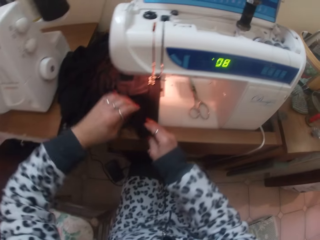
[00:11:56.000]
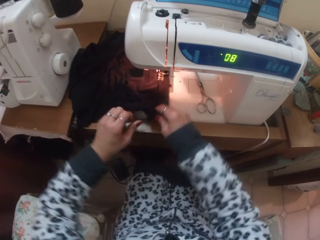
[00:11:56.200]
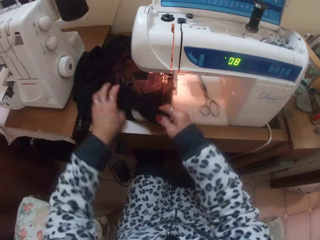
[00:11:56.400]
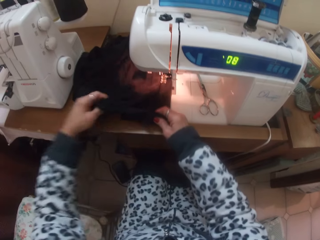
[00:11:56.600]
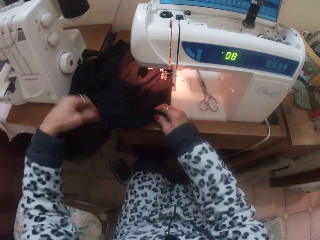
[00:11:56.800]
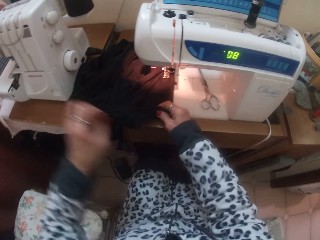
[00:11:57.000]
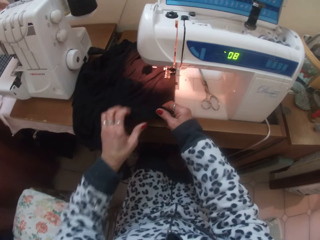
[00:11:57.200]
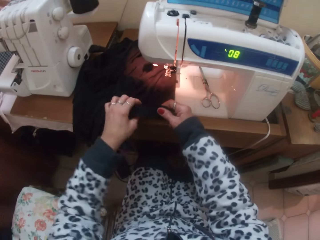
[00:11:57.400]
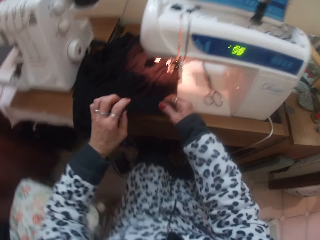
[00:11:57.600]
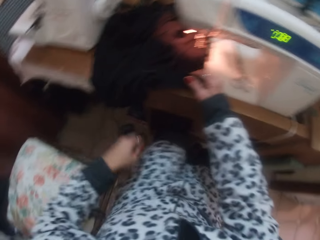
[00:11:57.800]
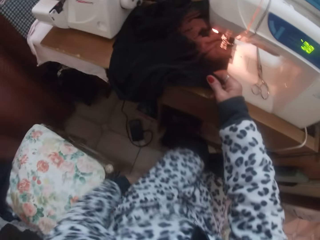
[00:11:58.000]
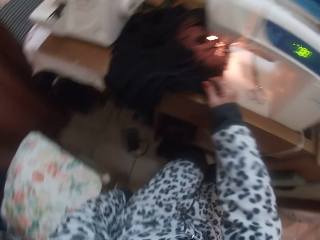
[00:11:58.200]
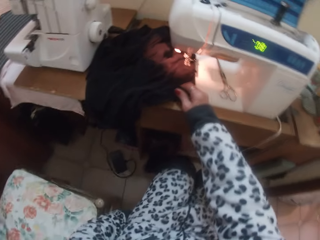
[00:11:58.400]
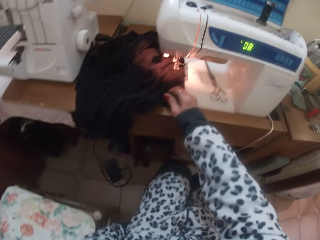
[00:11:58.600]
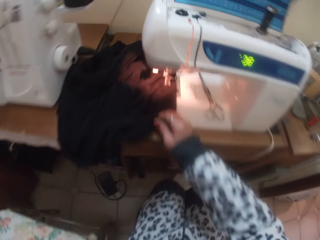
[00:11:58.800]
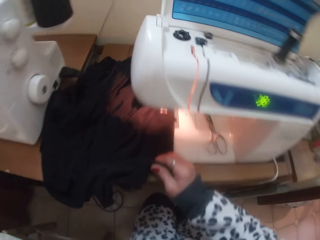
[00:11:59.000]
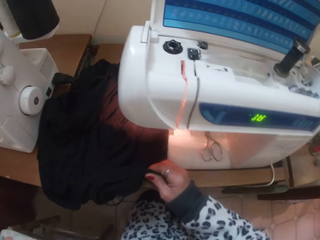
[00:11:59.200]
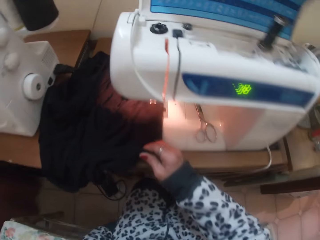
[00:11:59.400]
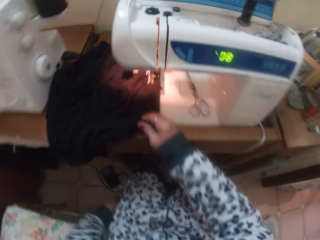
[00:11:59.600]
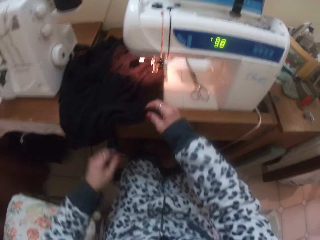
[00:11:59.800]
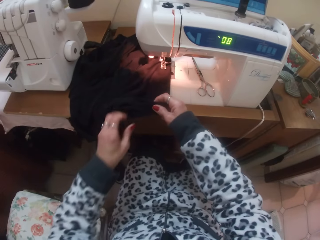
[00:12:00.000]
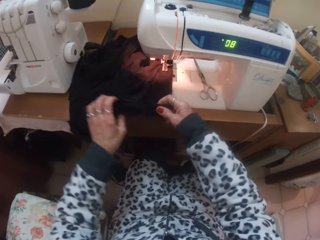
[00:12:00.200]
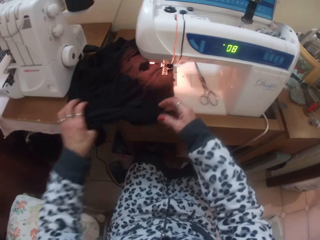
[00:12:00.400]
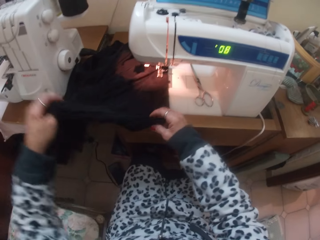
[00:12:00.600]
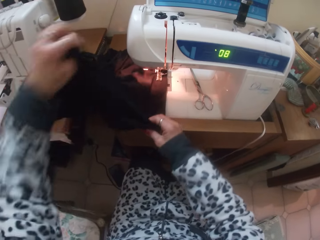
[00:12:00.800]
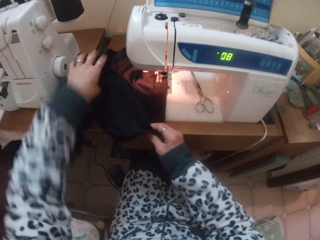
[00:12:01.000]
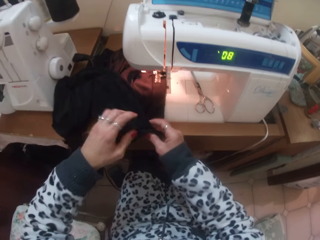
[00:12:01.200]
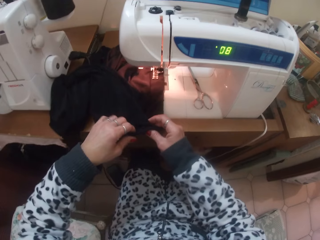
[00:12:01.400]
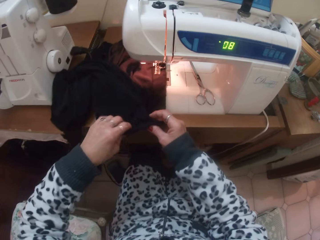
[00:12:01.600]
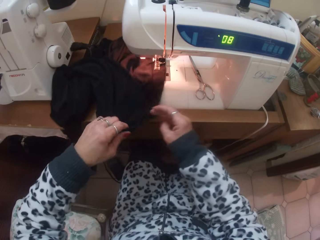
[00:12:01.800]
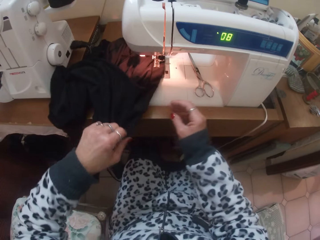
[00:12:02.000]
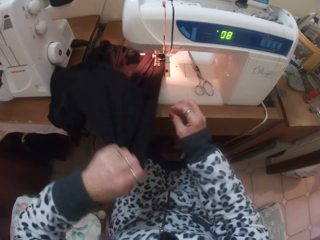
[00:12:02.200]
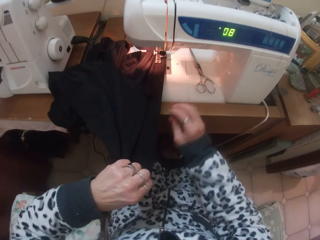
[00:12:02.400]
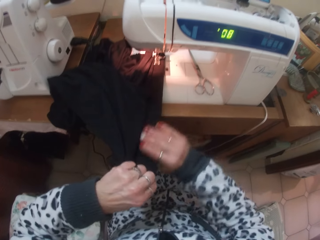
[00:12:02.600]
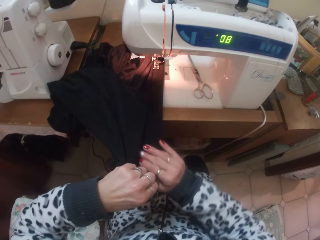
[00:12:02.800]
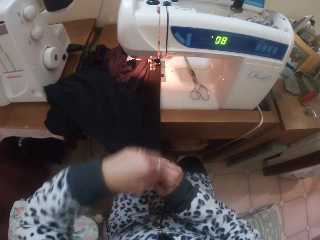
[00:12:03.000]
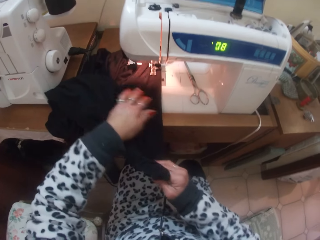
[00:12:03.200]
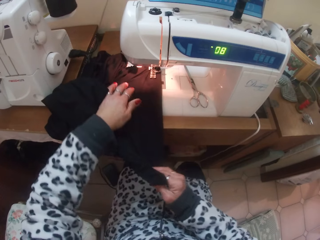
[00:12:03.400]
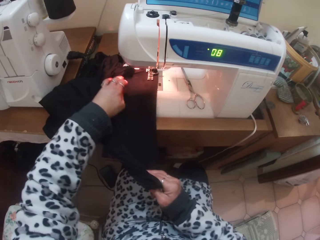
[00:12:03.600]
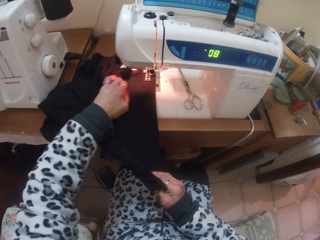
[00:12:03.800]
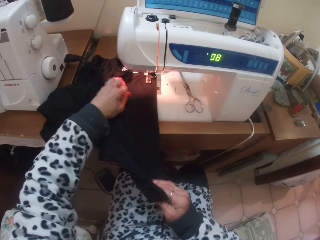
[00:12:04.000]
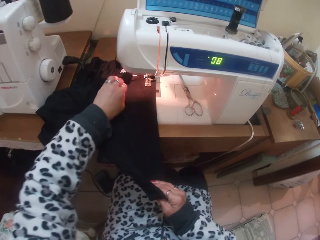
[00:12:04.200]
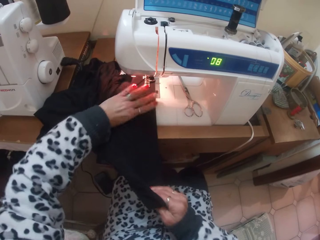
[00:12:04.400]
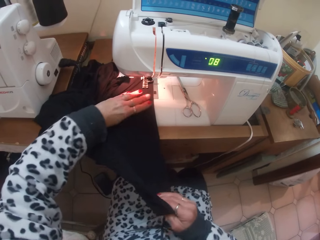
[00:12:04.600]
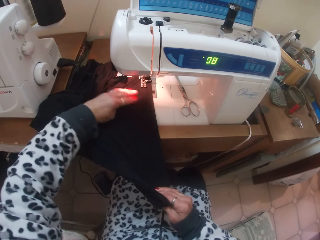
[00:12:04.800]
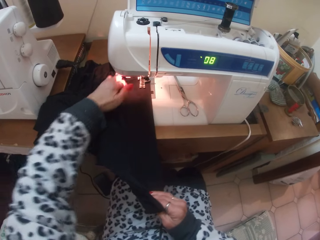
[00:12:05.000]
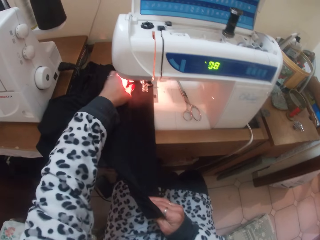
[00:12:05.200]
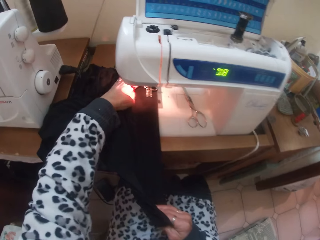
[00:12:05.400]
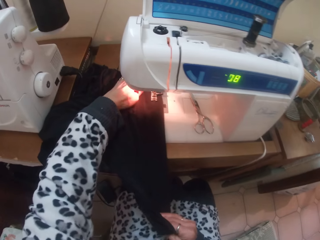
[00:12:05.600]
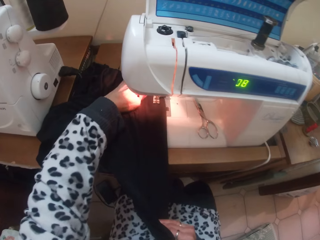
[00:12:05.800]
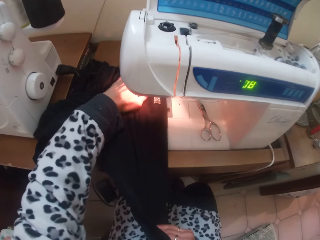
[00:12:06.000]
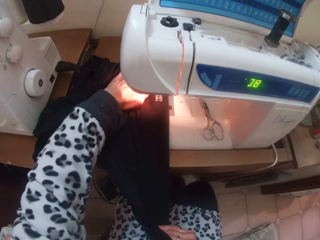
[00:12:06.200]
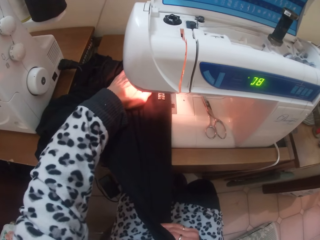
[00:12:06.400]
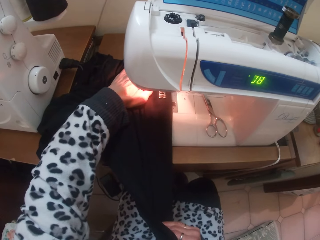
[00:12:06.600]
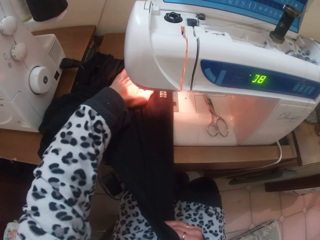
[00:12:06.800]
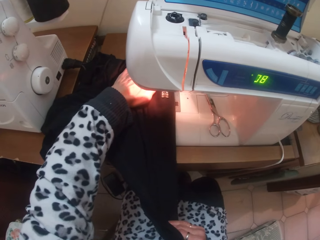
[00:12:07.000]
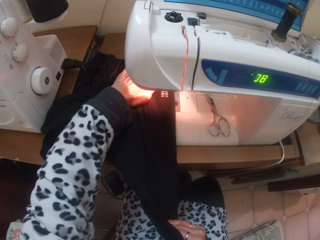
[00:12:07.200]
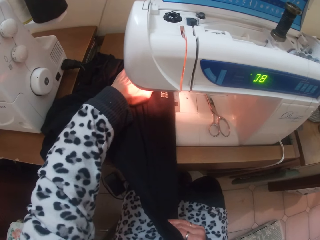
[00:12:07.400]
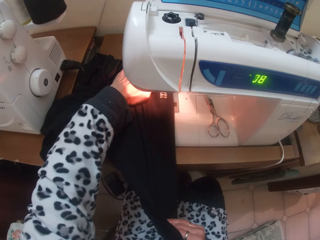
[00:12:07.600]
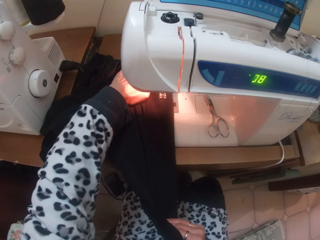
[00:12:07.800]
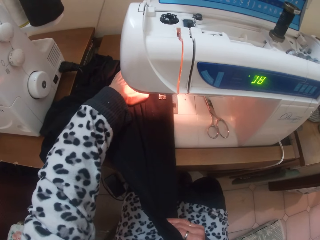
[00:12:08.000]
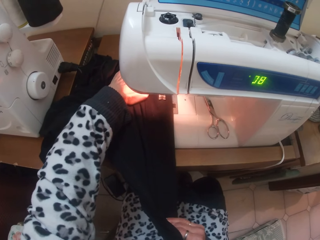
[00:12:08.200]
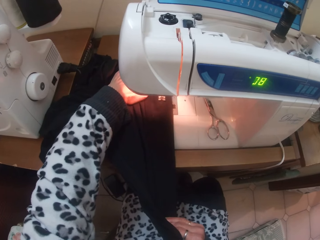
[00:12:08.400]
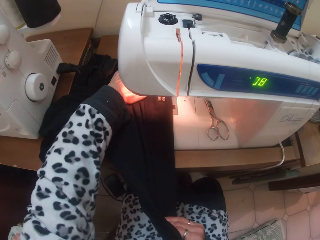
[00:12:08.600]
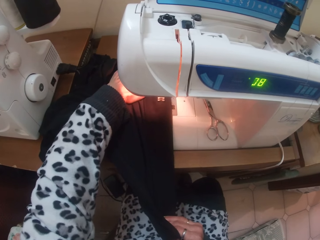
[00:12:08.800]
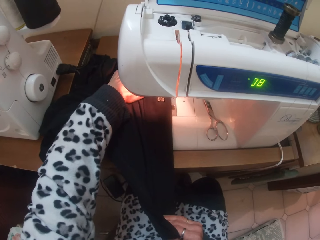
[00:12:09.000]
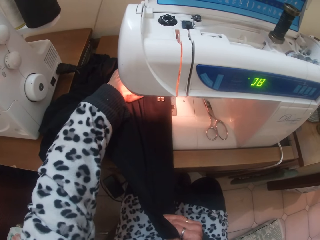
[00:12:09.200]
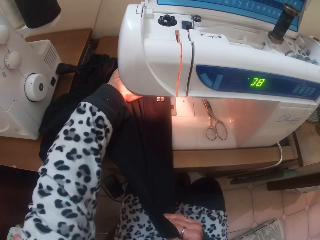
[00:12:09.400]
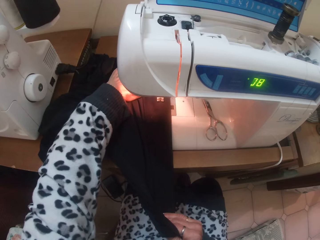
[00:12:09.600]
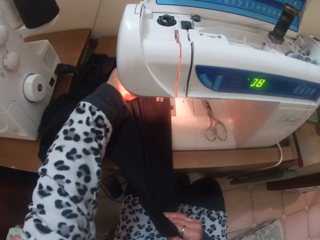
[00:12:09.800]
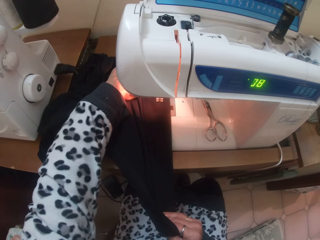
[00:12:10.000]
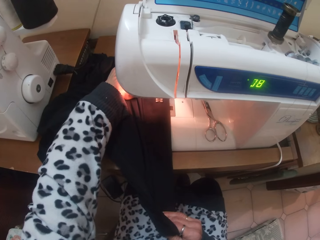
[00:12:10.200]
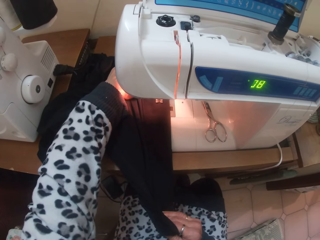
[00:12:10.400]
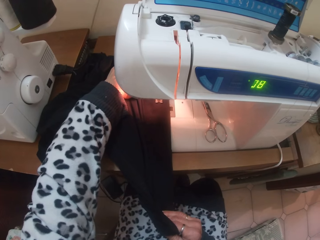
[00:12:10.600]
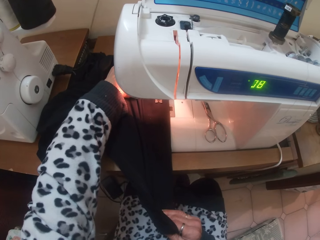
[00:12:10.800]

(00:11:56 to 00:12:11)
The camera wearer adjusts the skirt with her left hand. She adjusts the seater with her left hand. She sews the skirt with the electric sewing machine.

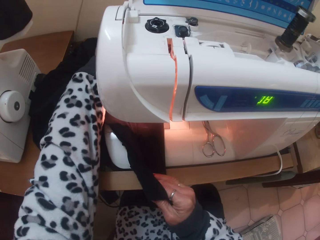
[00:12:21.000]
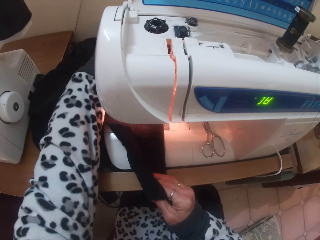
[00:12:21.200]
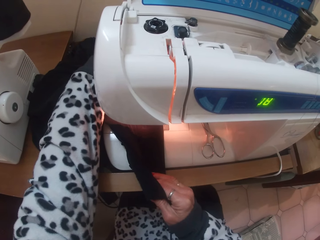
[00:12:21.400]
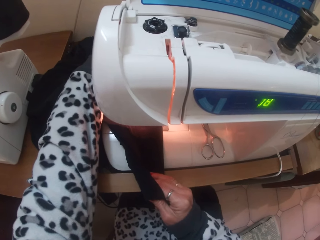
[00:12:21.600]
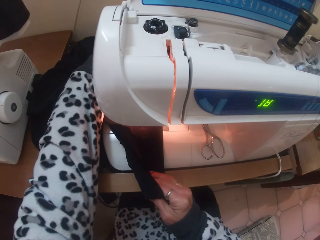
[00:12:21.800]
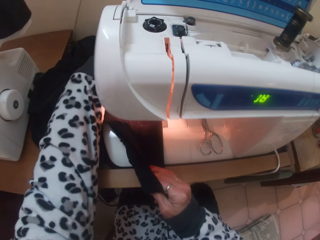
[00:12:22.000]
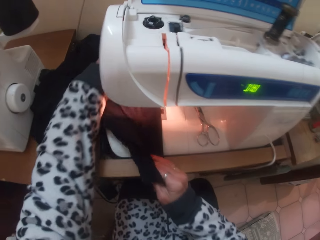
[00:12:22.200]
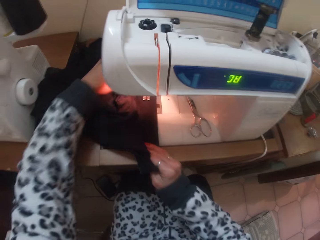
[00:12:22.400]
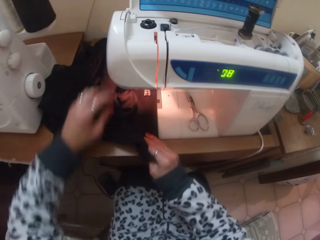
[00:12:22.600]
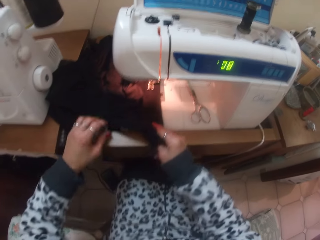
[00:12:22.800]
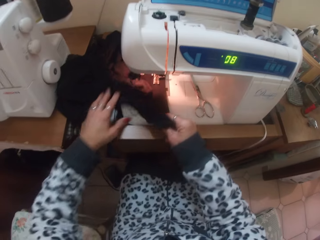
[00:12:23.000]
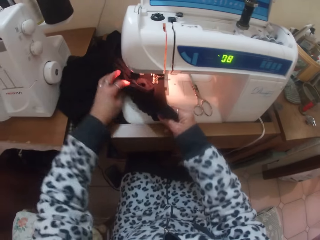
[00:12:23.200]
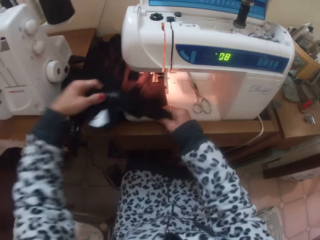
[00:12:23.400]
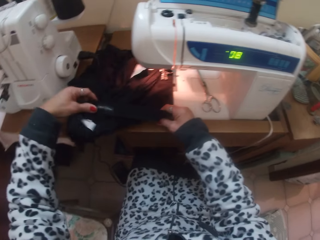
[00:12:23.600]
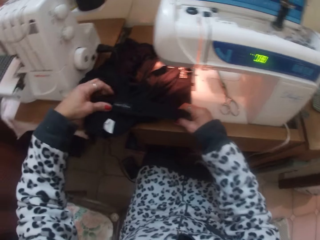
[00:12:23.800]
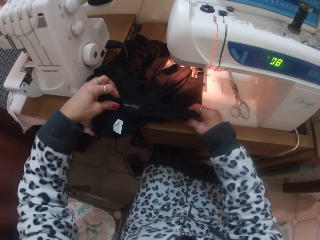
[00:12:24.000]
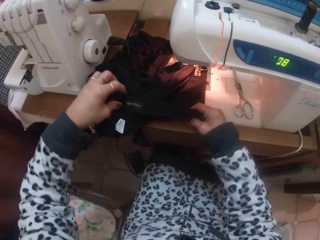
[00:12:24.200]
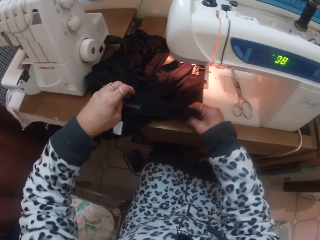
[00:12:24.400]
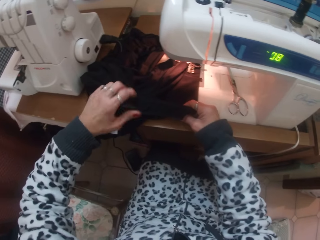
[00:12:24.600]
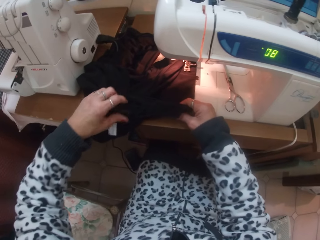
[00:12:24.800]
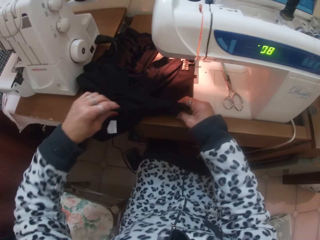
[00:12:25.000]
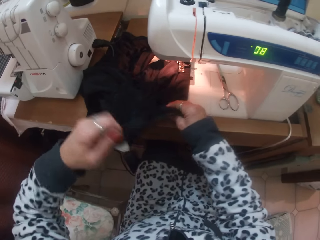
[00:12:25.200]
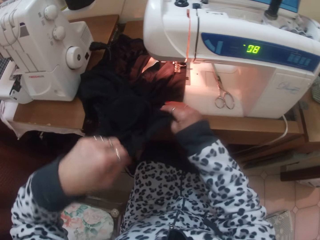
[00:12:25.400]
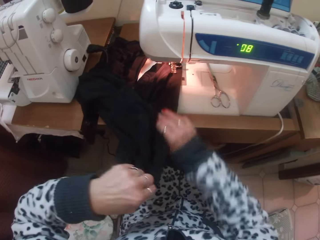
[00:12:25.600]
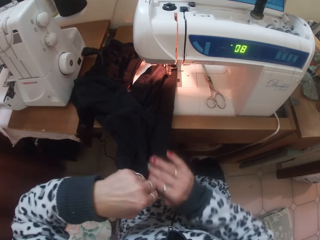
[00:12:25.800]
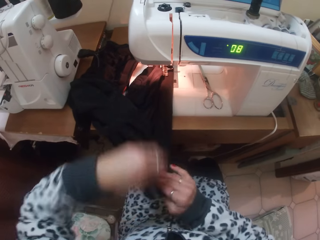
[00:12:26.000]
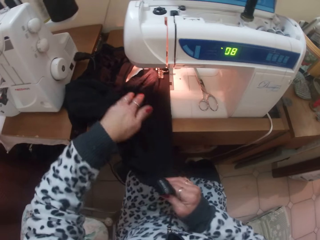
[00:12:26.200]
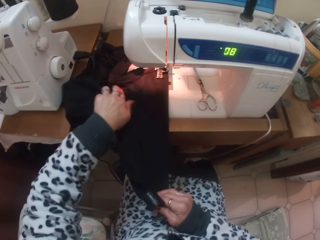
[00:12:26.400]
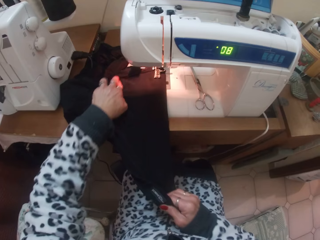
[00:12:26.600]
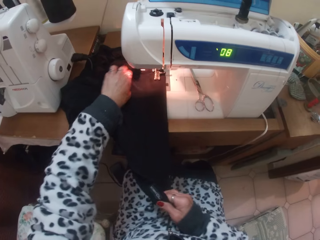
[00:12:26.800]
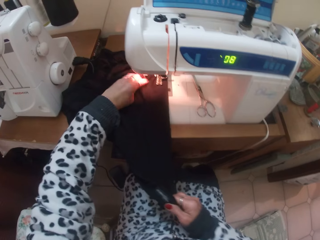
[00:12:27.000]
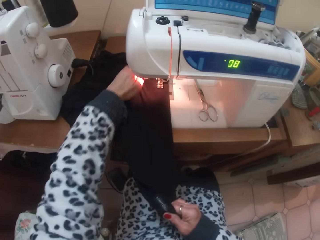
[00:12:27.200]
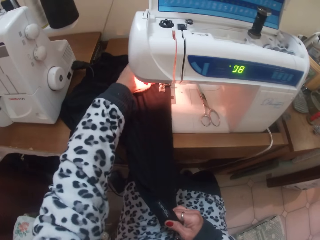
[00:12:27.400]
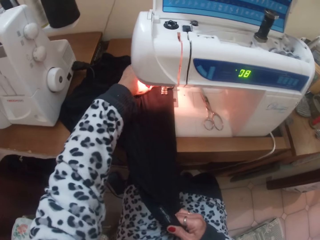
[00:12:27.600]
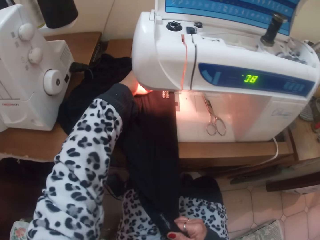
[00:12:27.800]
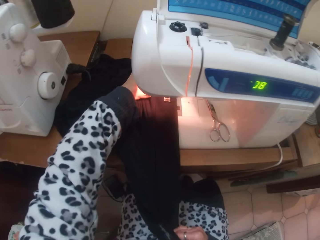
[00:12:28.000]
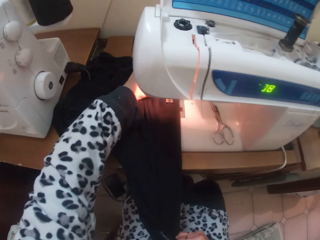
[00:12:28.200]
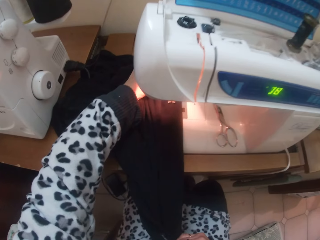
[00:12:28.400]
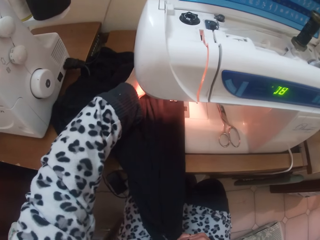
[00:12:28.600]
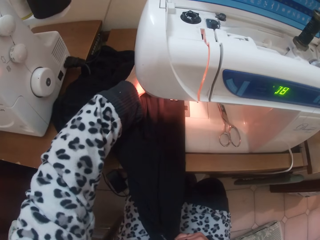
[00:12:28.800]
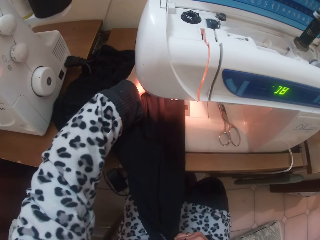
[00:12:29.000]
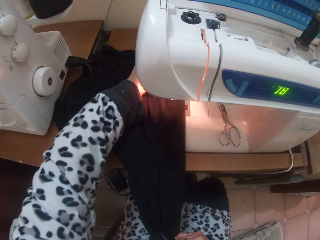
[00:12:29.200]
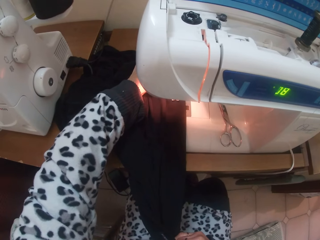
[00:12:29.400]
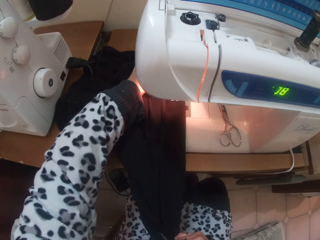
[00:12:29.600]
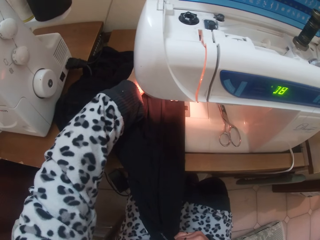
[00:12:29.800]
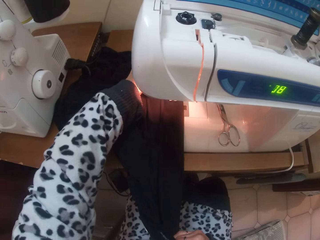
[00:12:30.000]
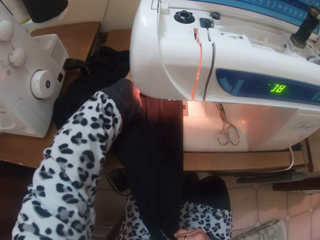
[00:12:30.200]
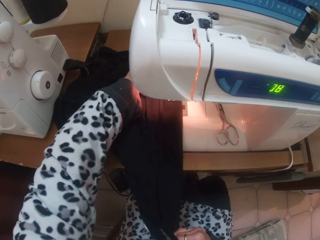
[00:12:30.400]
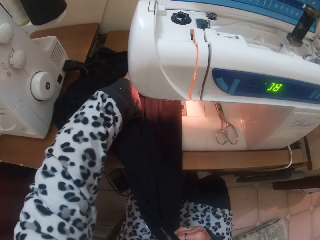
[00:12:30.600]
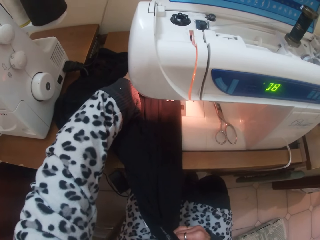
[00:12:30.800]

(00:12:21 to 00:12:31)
The camera wearer adjusts the skirt with her left hand. She sews a piece of cloth with the sewing machine.
